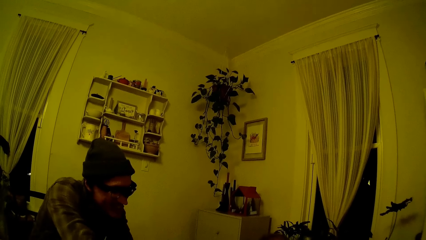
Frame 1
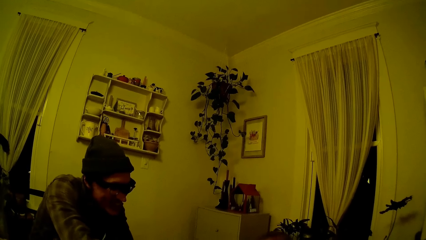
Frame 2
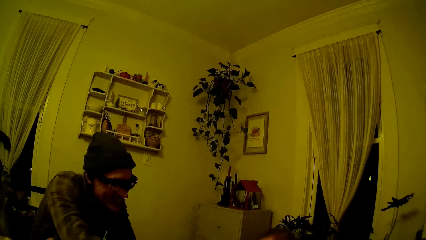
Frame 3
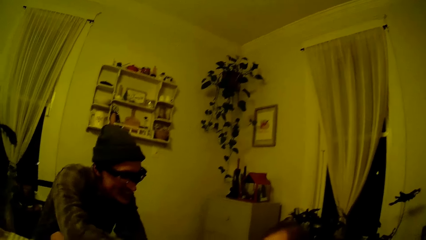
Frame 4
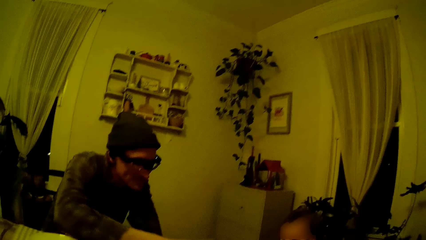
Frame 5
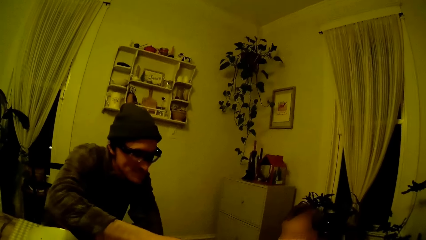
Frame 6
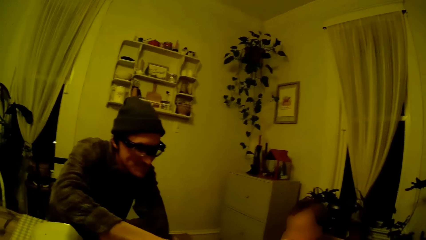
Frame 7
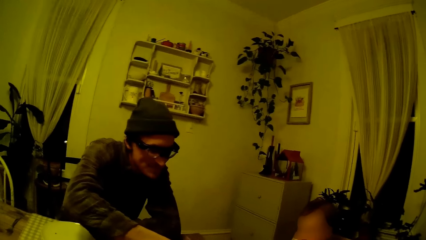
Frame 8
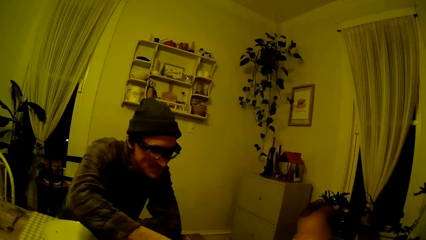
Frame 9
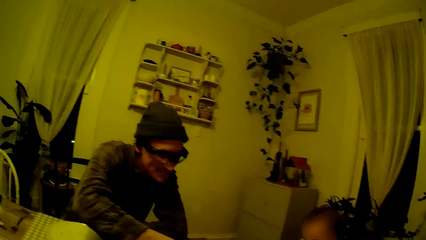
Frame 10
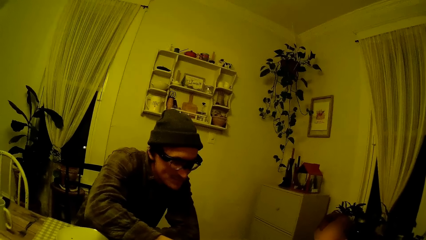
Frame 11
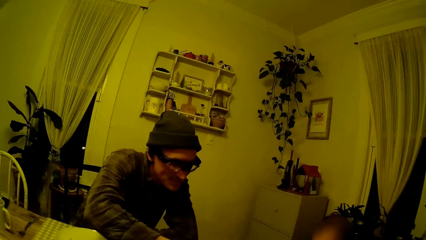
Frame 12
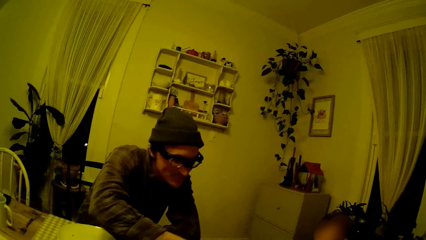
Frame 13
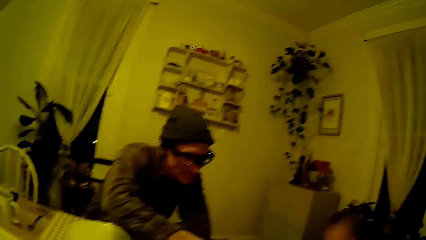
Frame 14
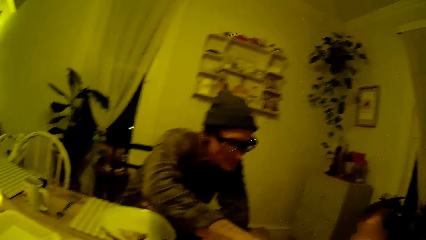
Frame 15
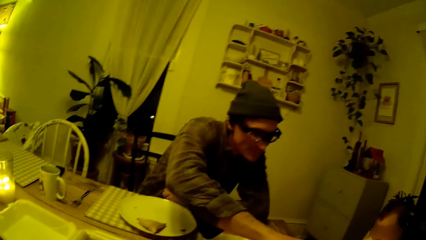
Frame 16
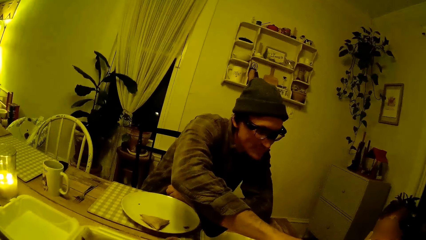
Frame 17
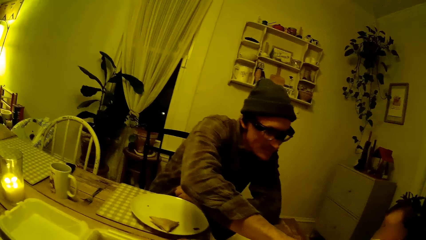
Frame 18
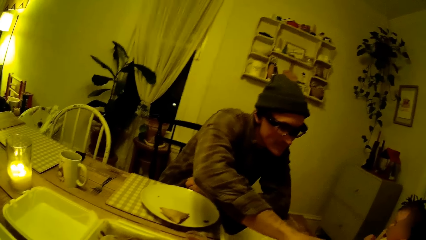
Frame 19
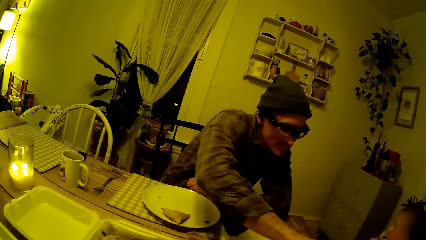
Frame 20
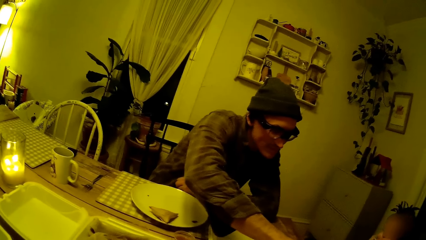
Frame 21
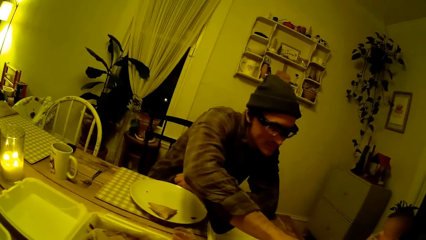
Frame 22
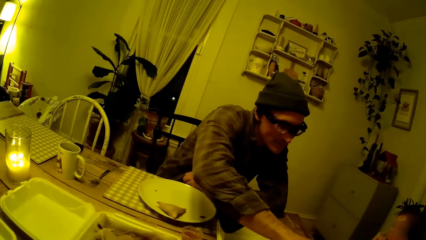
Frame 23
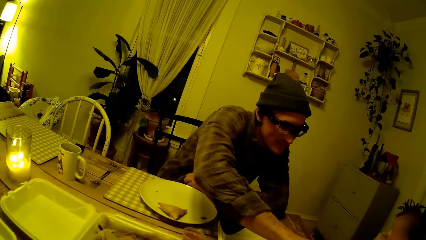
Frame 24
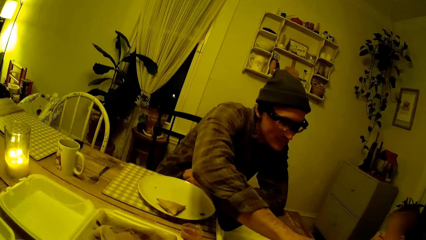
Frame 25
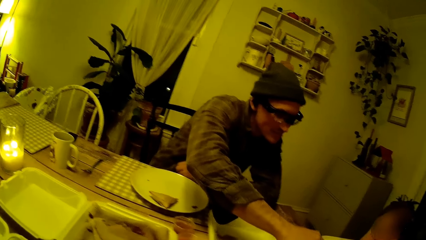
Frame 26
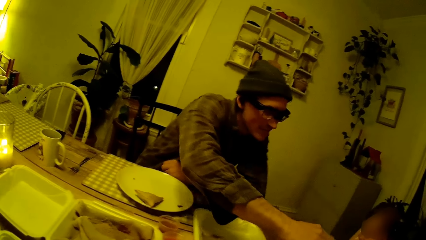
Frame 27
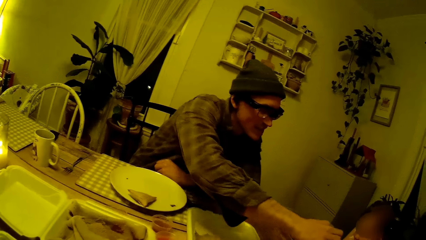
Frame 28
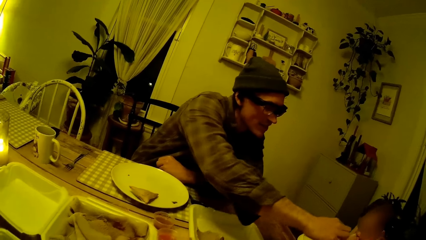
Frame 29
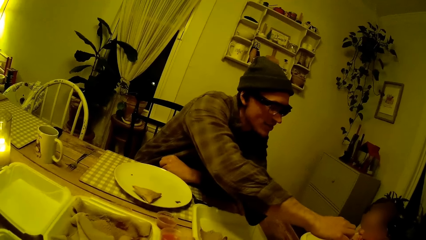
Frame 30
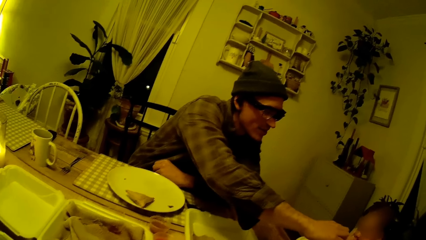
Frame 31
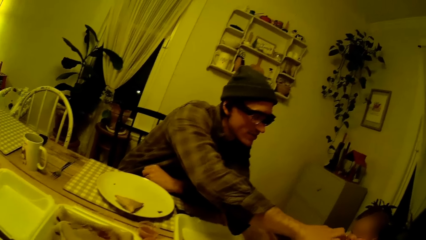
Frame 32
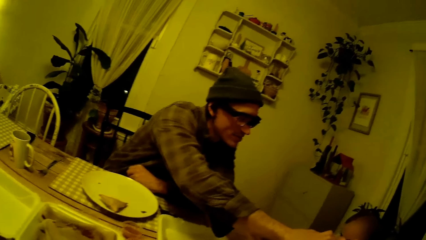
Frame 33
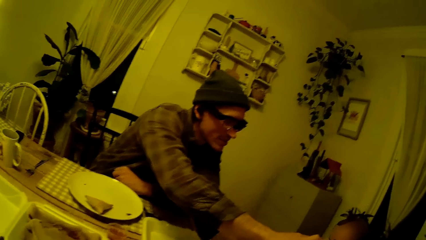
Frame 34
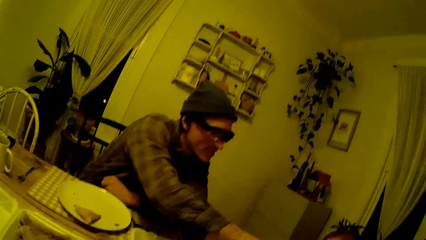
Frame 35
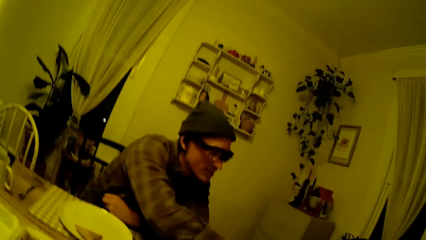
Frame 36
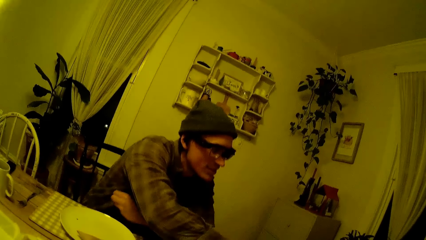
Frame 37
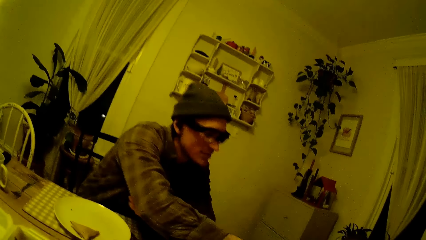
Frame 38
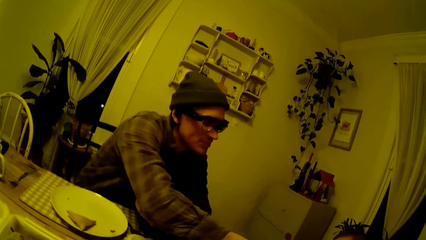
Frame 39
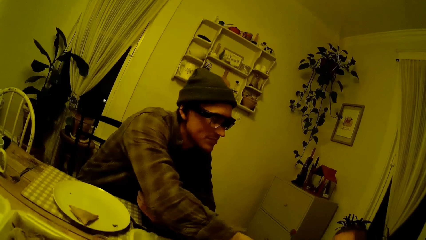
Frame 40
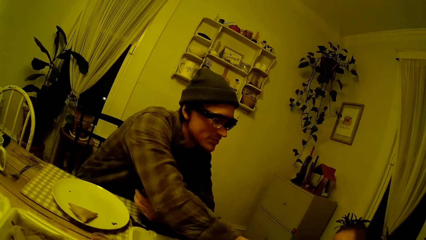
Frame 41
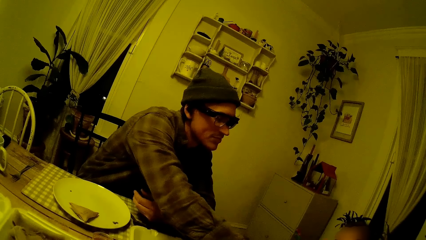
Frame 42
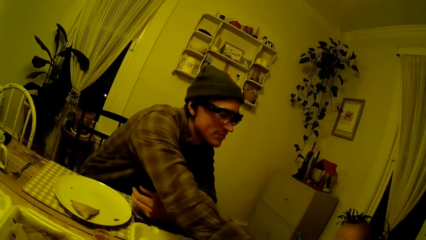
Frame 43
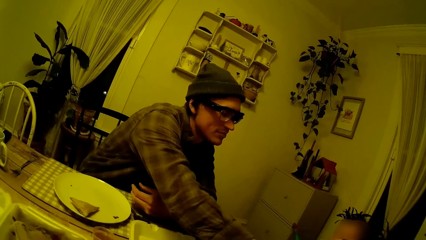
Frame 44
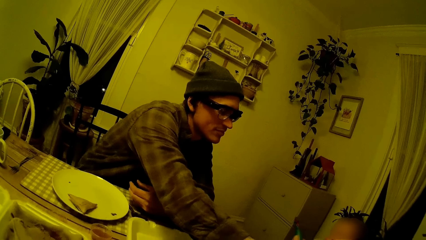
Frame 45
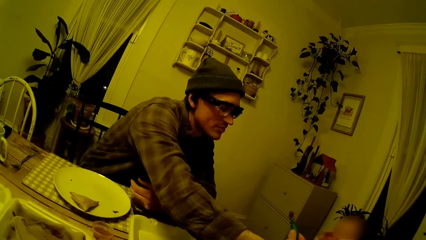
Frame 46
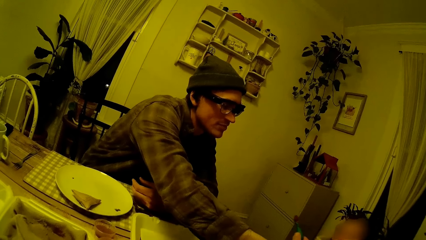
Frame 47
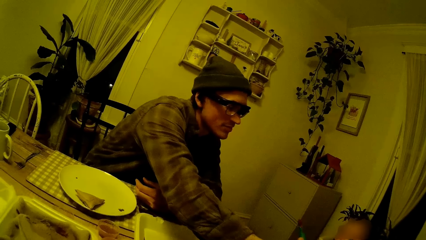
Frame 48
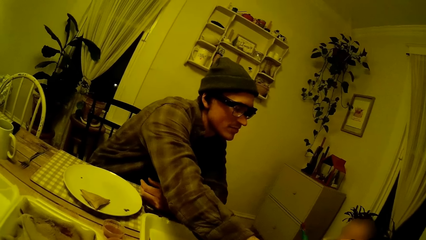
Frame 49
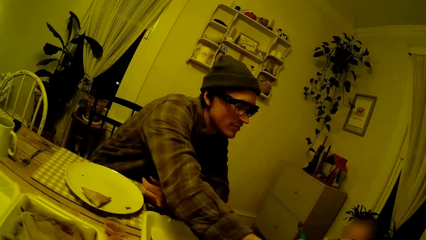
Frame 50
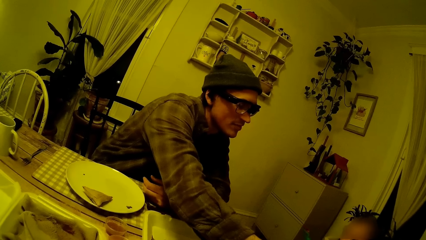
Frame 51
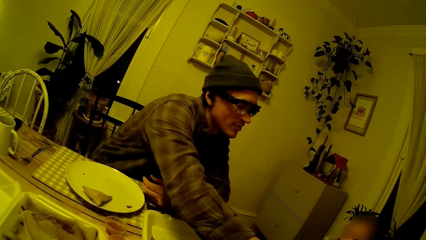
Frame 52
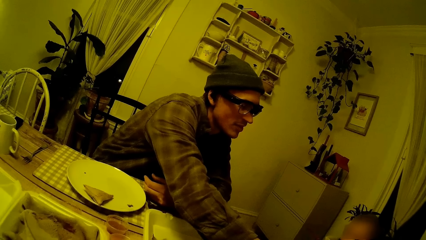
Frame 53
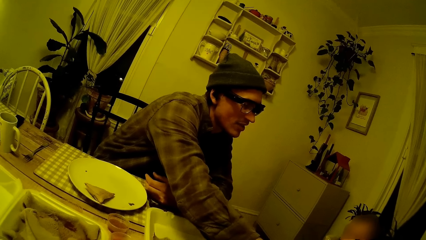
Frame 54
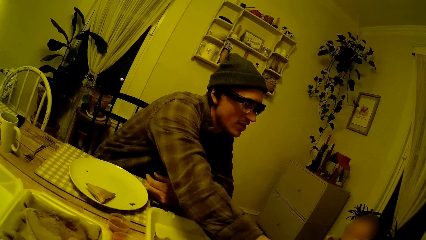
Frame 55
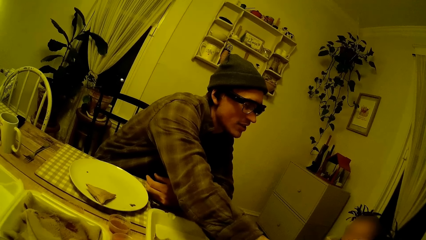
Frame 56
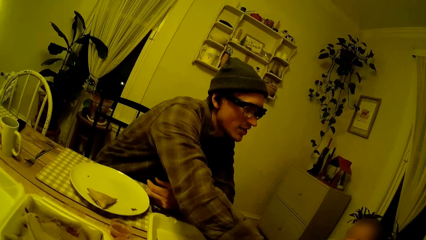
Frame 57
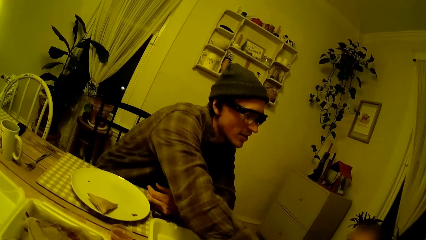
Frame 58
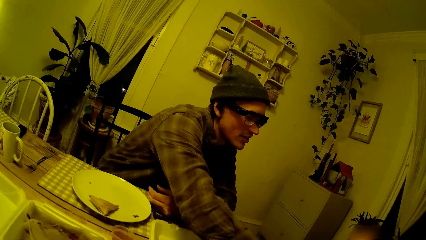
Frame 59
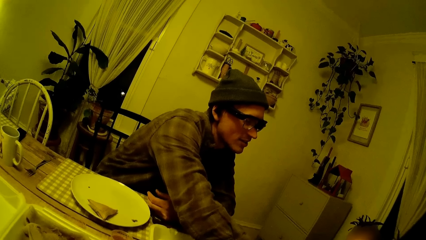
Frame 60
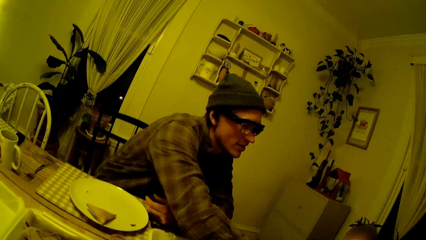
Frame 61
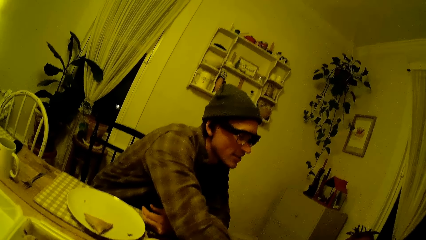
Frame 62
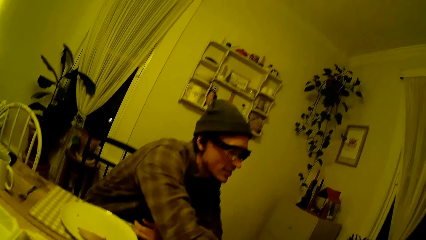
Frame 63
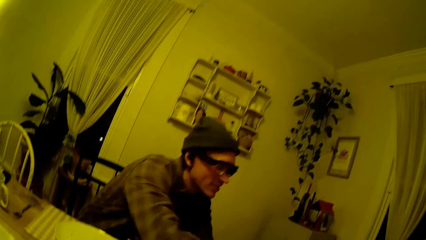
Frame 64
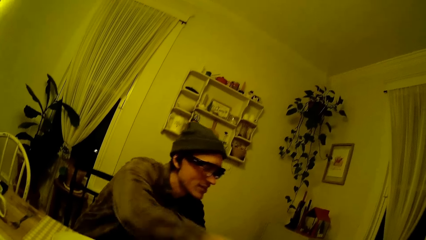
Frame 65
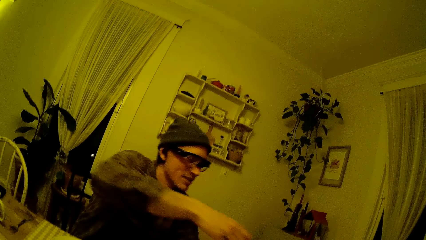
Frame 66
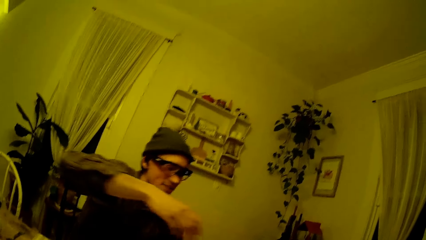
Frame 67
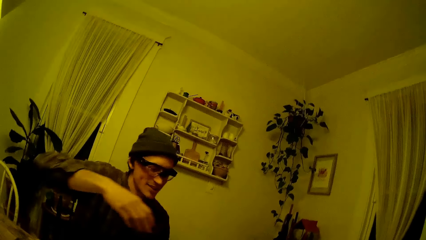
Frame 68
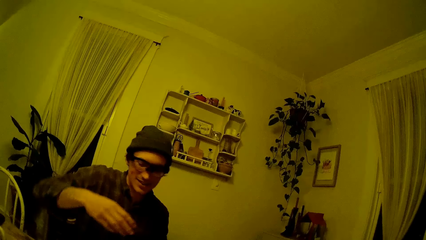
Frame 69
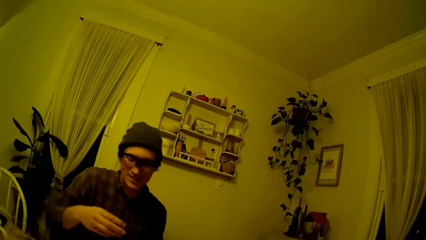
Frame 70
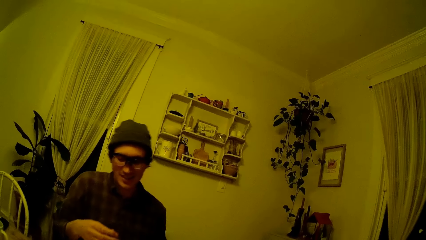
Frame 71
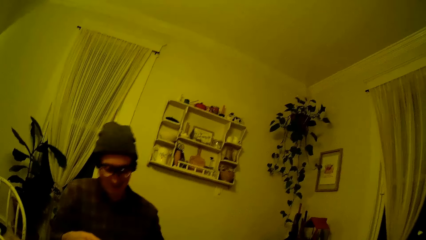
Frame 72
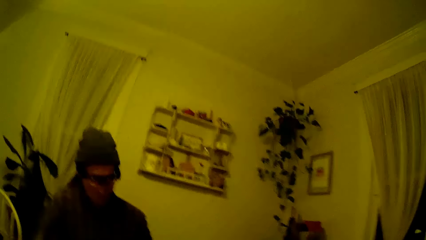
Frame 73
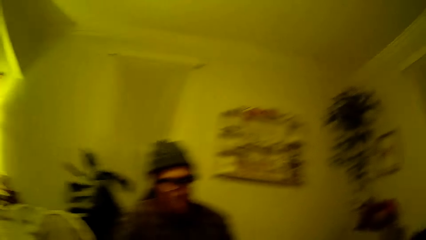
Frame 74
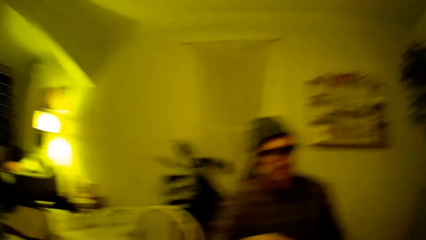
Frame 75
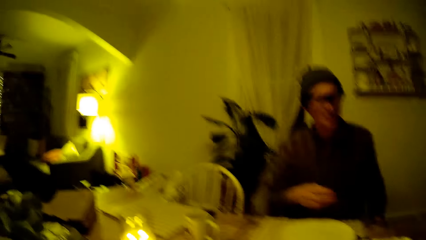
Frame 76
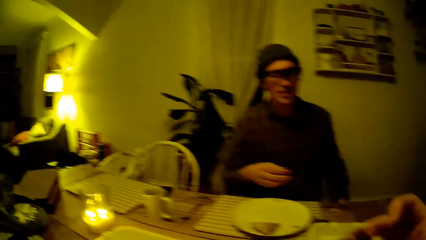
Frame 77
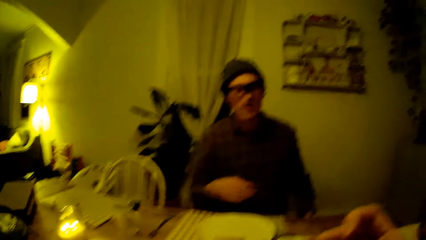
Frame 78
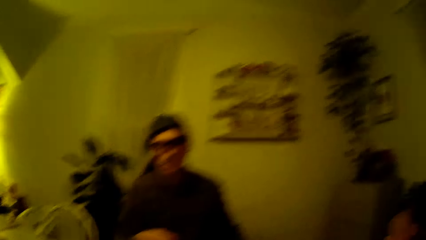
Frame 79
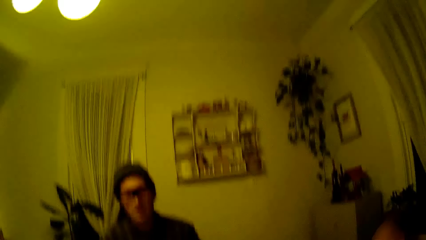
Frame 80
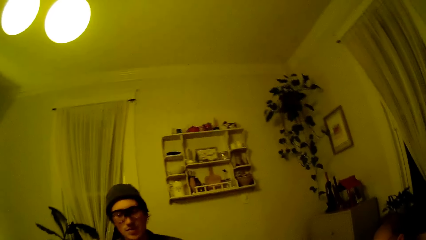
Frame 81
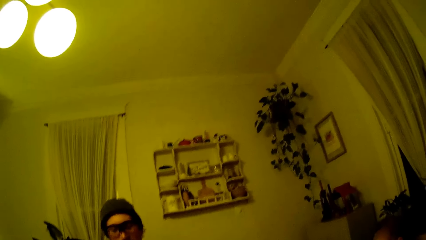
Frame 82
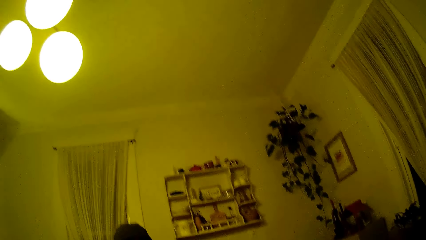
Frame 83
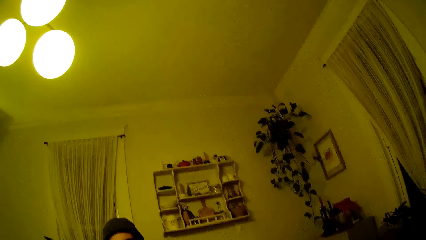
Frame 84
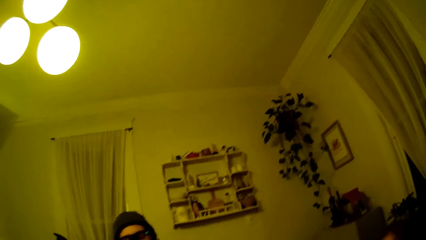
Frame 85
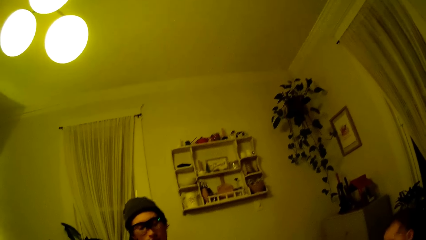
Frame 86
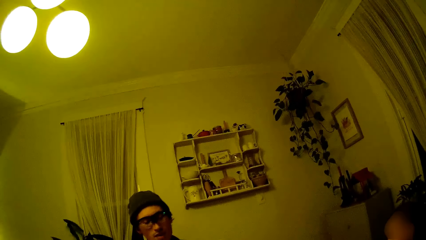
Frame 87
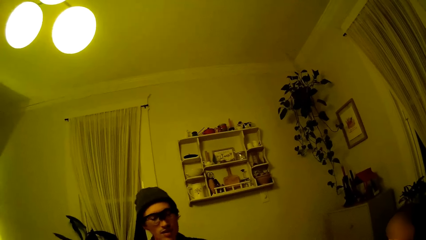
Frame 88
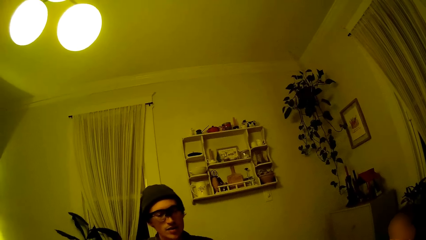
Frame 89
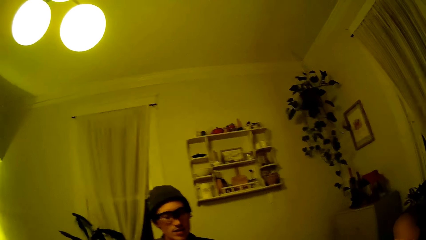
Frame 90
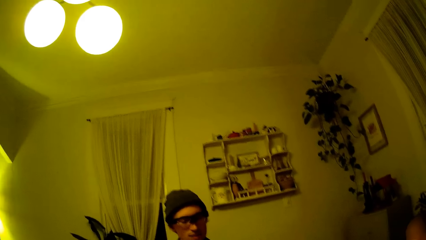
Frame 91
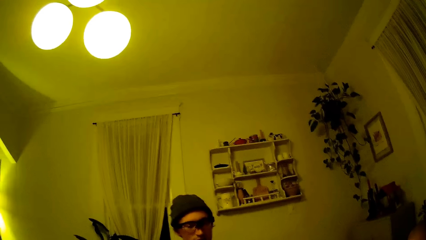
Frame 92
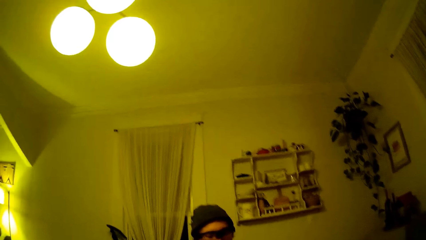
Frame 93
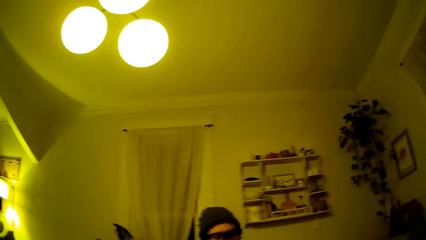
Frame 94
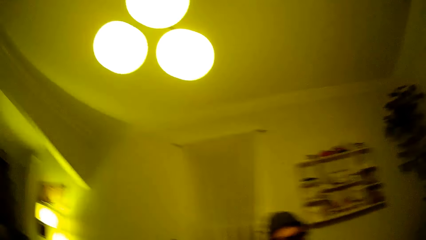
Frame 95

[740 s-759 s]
The man dips the pancake into a cup of syrup with his right hand. The man feeds the baby the pancake with syrup with his right hand. The camera wearer looks around.
